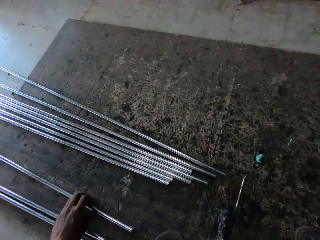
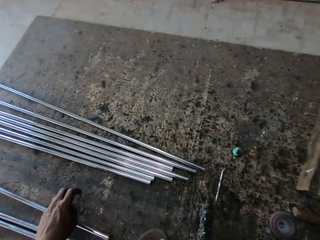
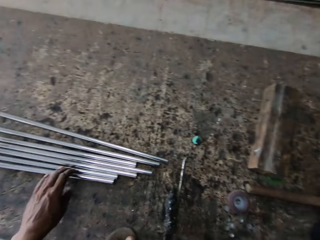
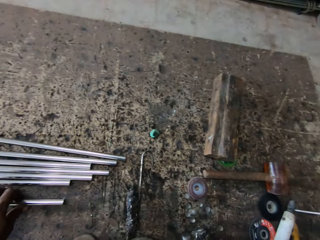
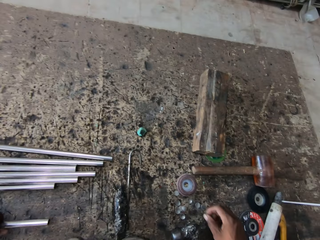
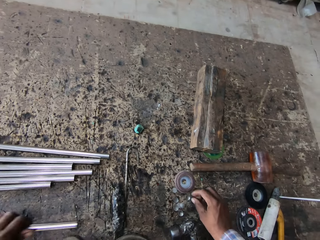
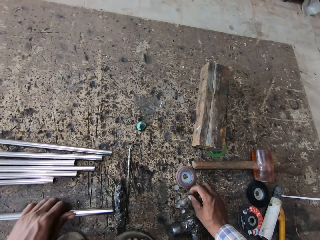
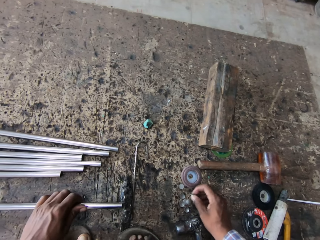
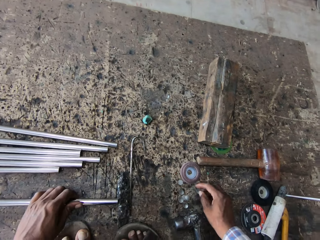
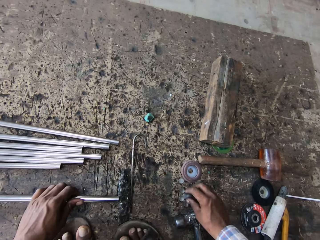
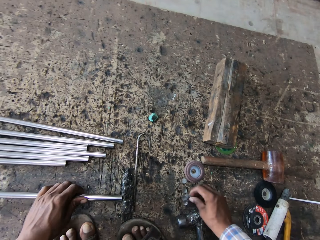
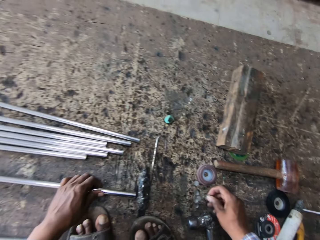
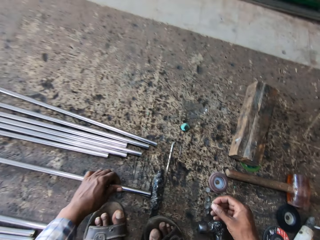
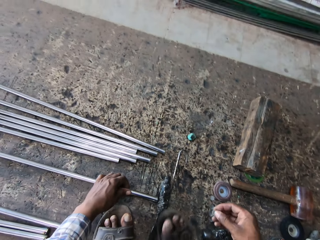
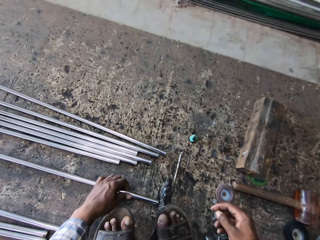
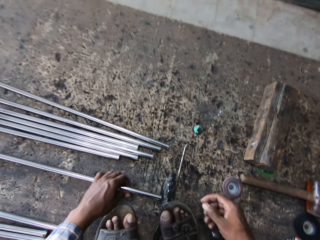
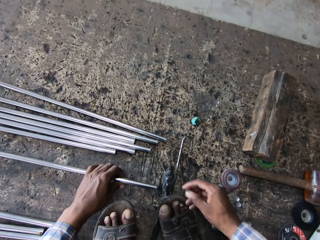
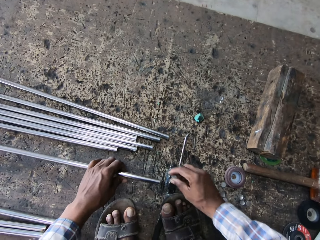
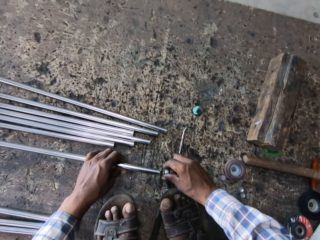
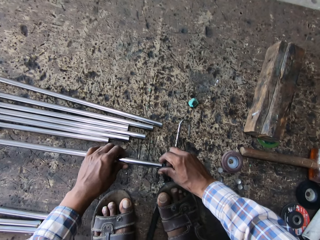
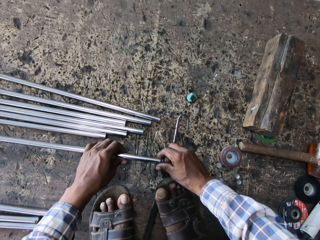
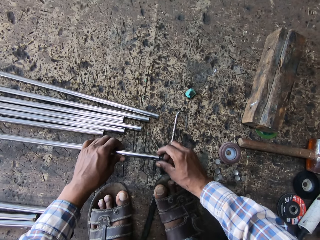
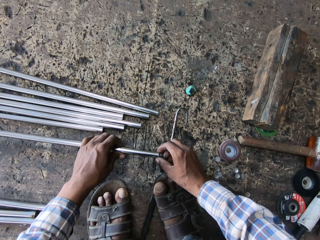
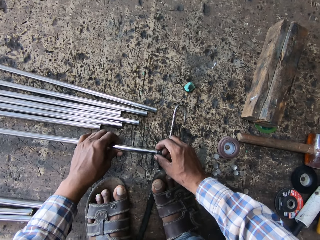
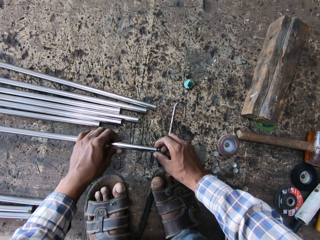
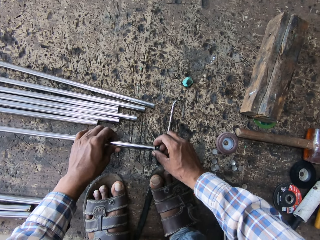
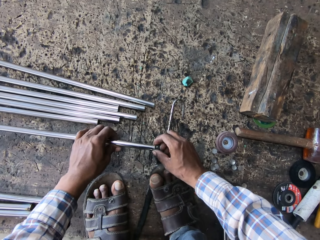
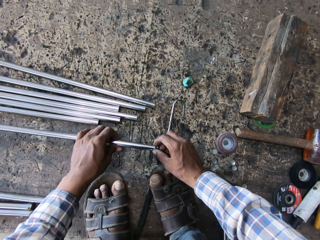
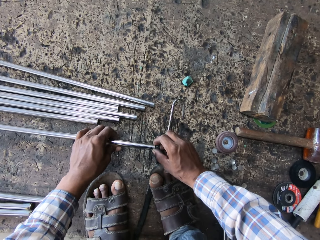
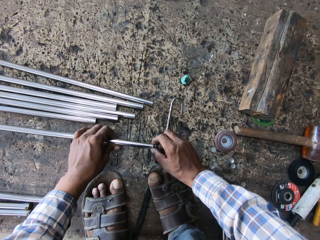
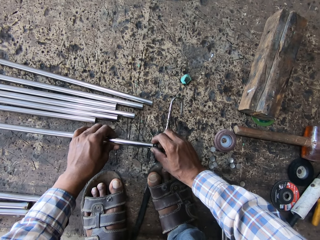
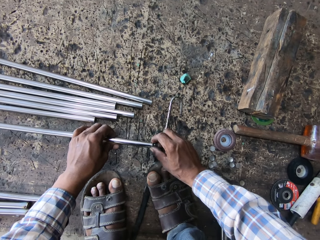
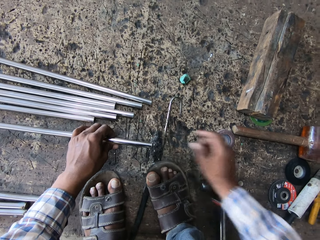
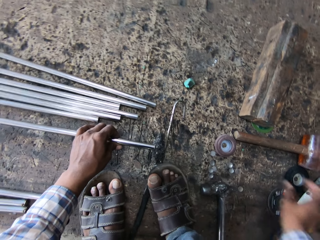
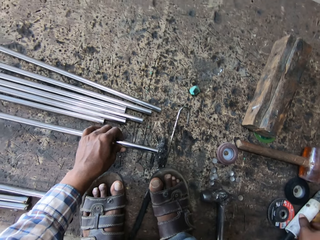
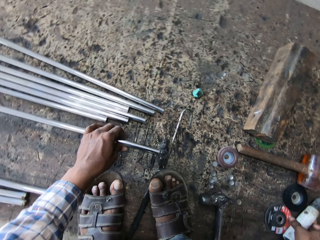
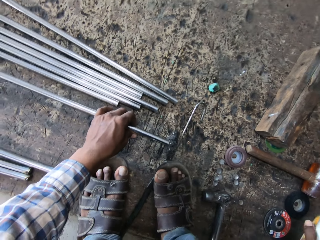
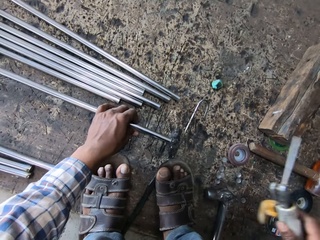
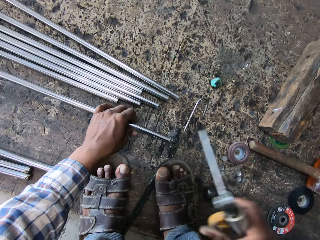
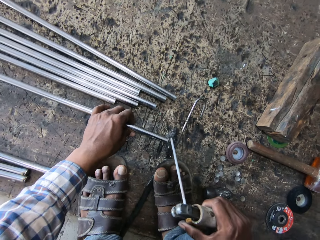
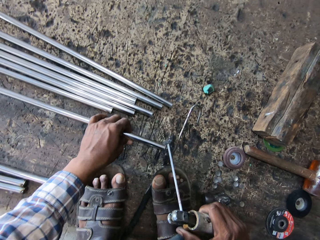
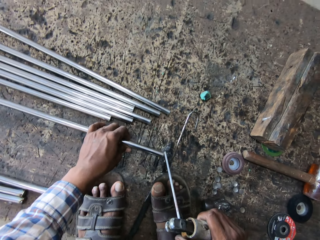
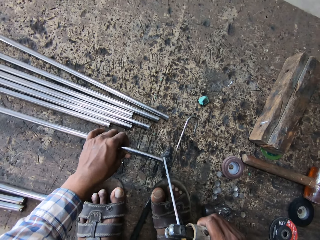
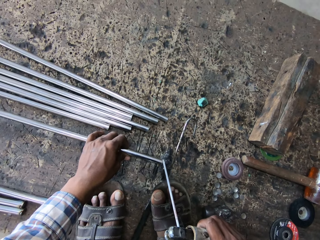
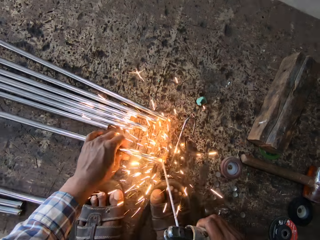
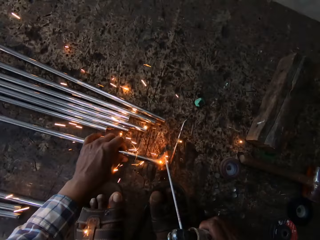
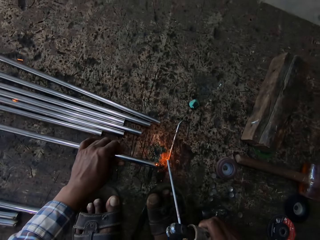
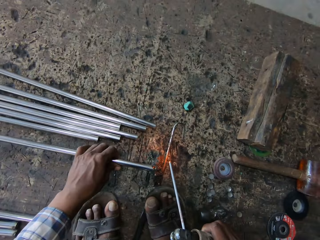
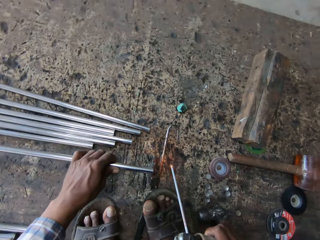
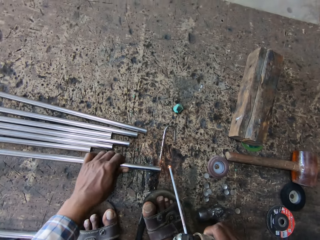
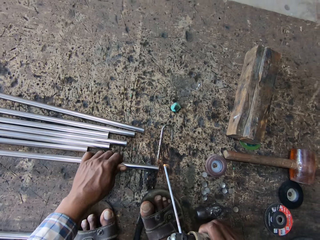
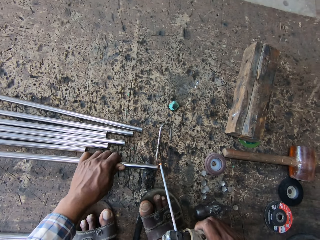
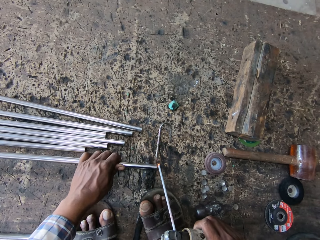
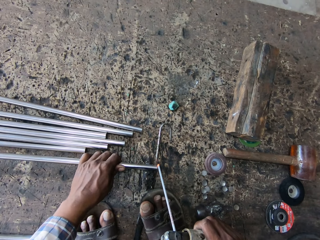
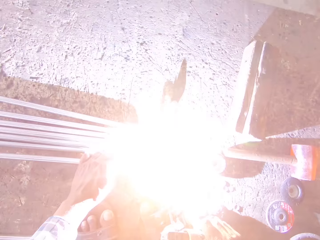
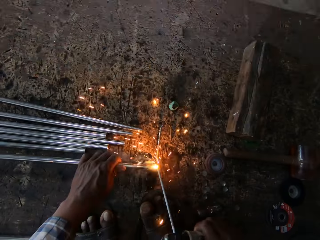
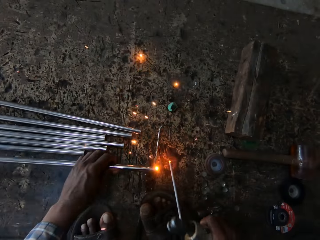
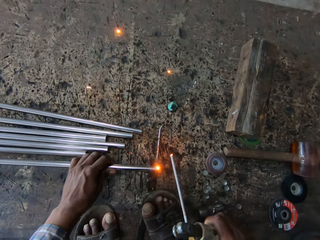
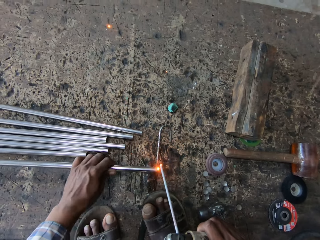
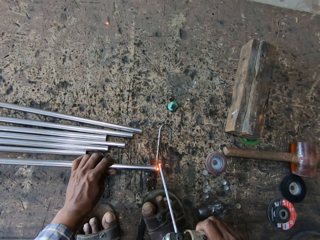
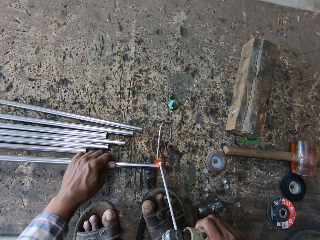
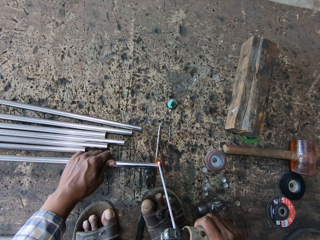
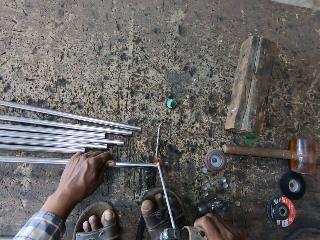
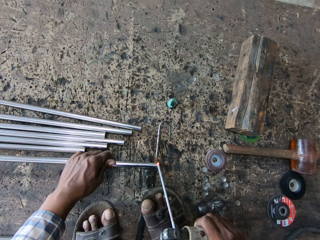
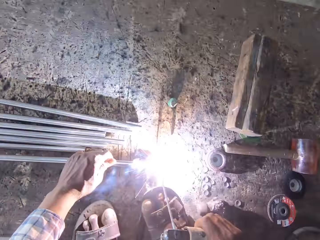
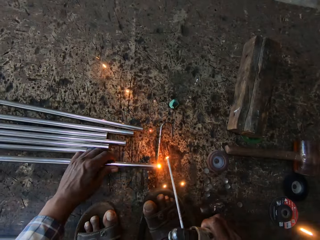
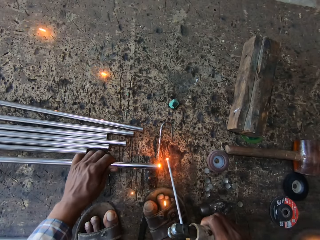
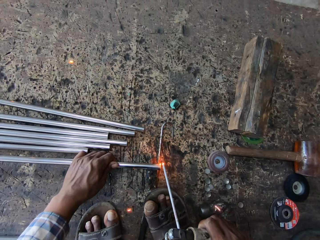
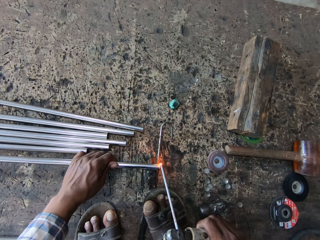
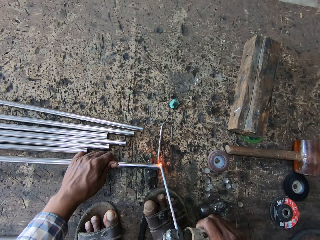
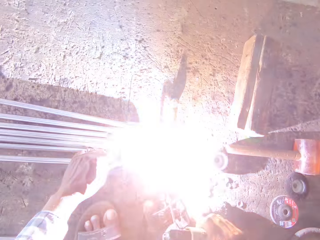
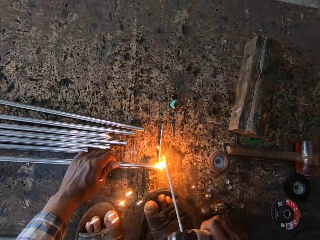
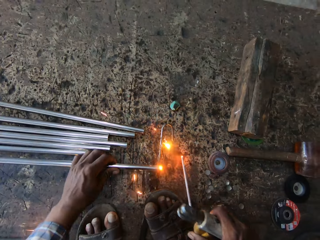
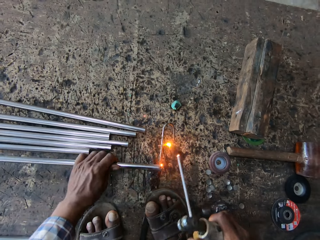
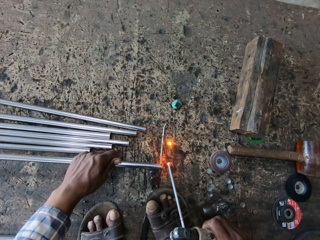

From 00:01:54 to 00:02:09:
The camera wearer puts down the metal rod. They pick up the metal rod. They pick up the metal cap. They hold the metal. They fix the metal cap to the metal. They pick up the welding torch. They weld. They weld on the metal.

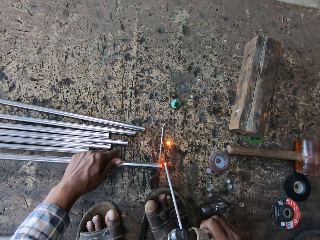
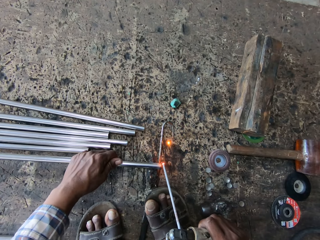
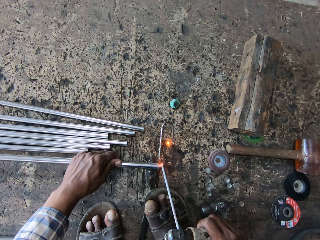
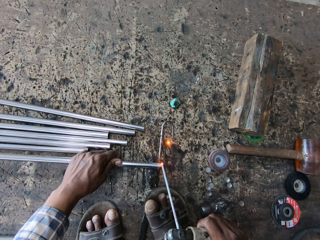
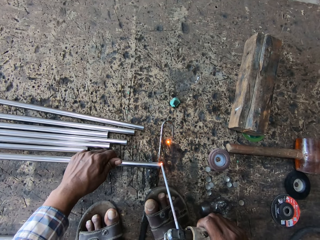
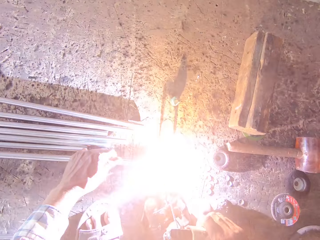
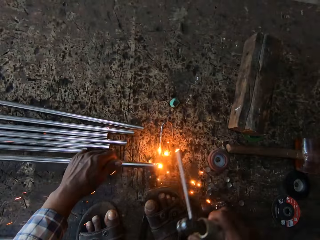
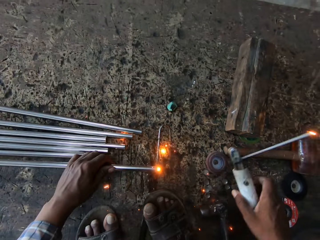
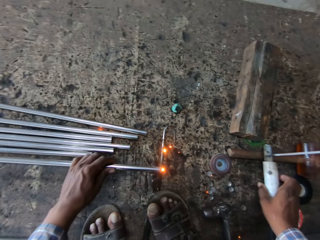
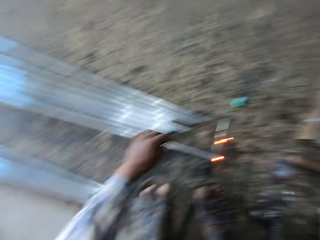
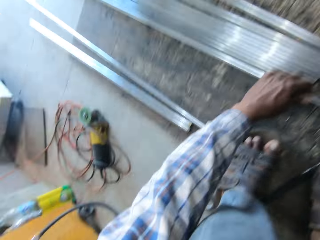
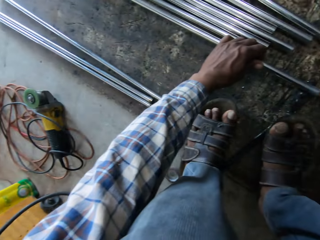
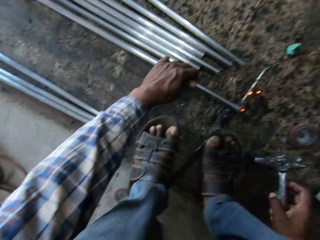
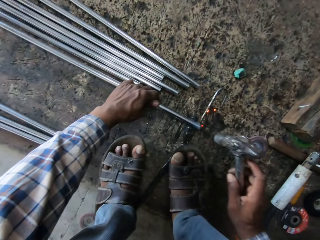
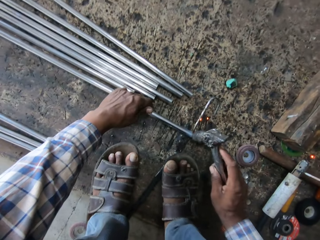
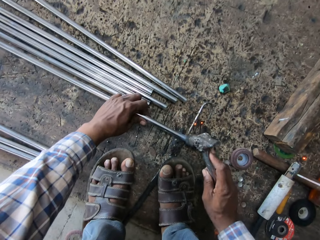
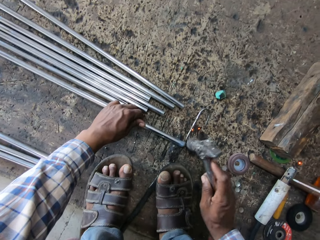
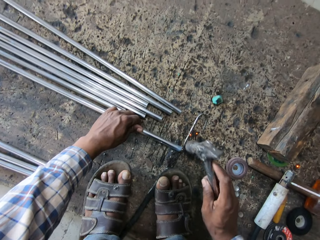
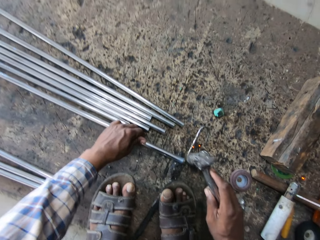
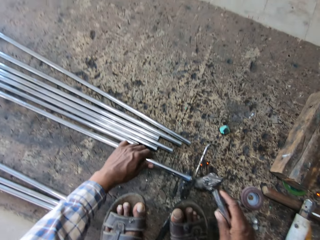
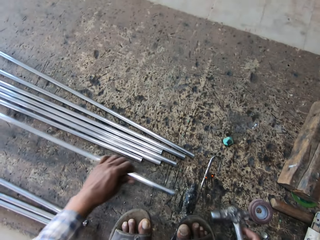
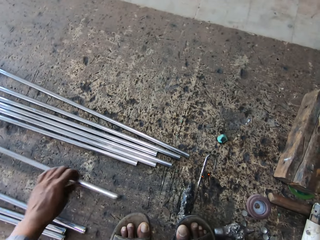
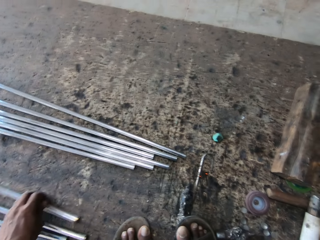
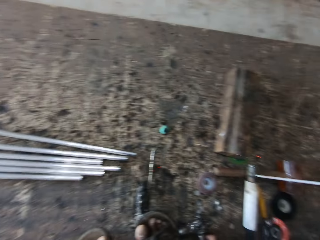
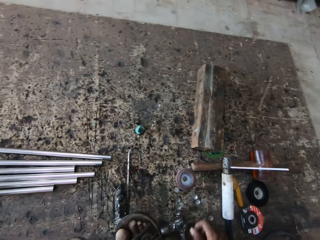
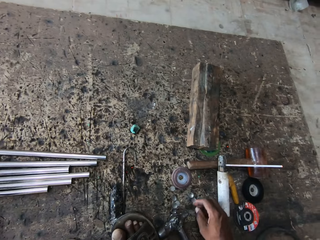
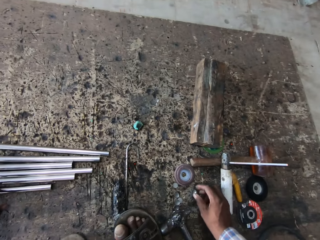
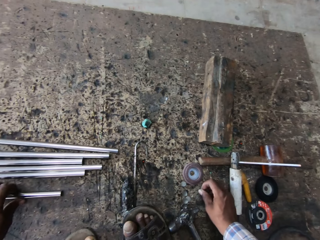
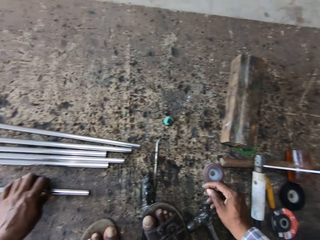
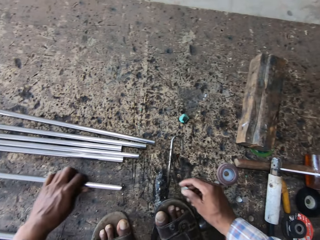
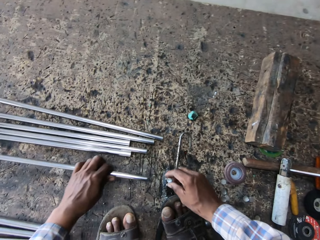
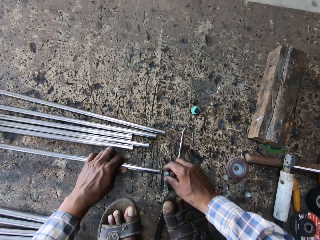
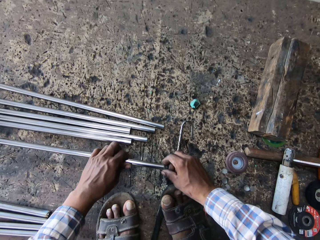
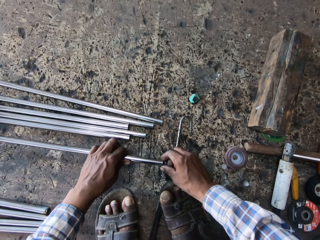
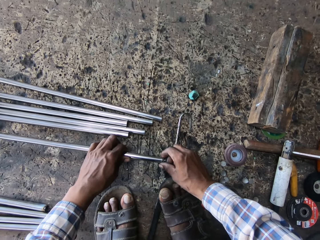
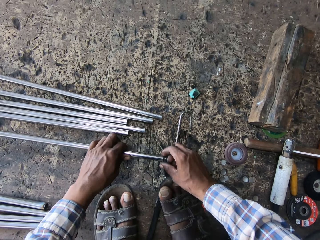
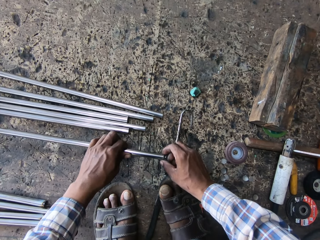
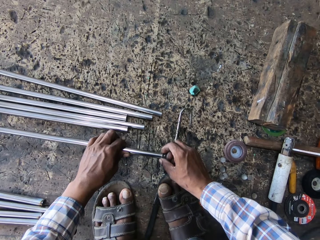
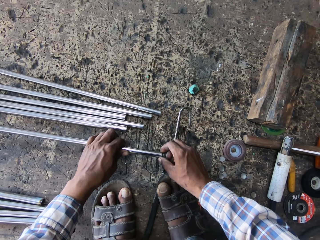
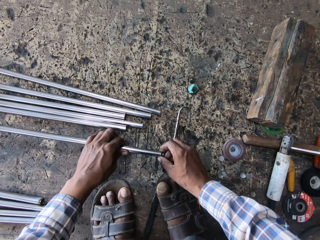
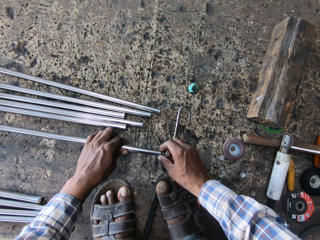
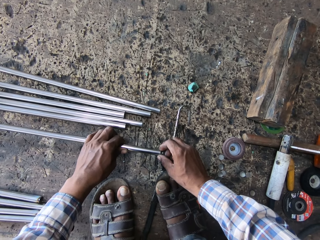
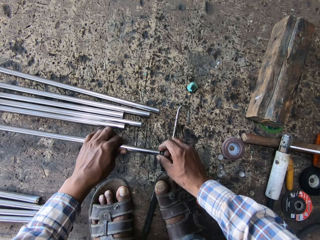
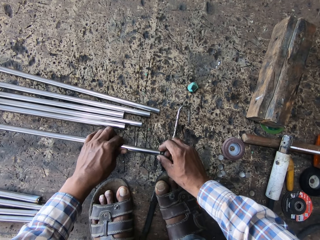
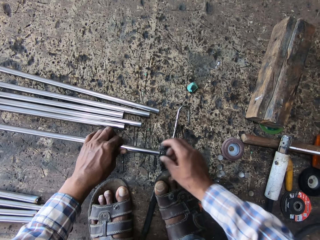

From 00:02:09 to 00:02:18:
The camera wearer rotates the metal. They put down the welding torch. They hit the metal rod with a hammer. They hold the hammer. They put down the metal rod. They pick up the metal cap, pick up the metal rod and fix the metal cap to the metal.
